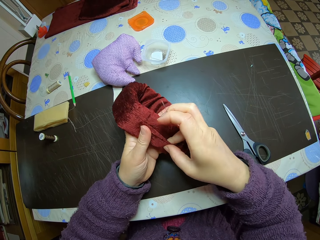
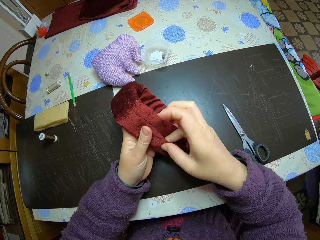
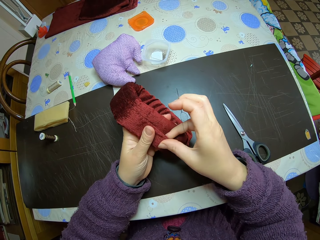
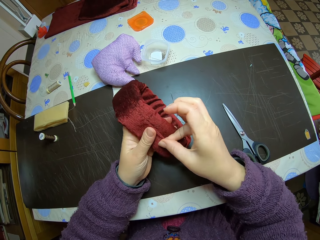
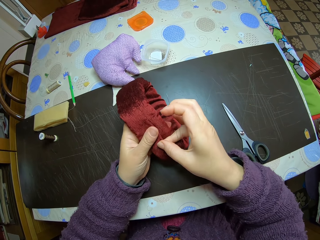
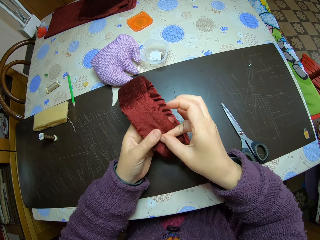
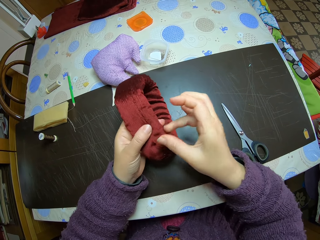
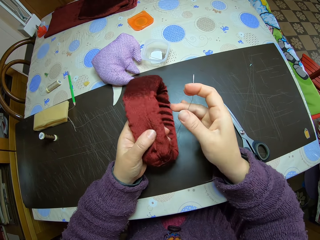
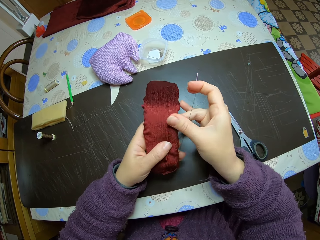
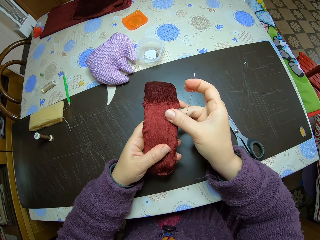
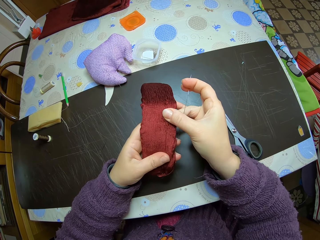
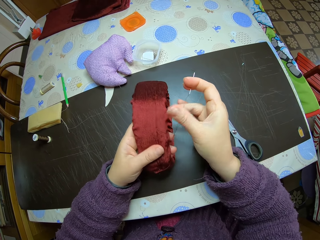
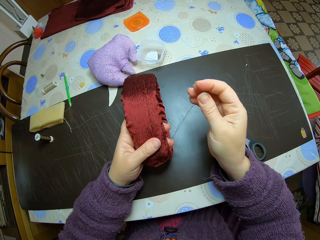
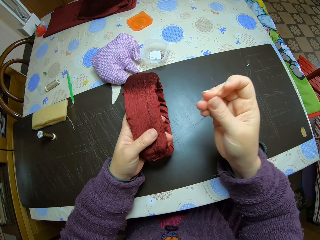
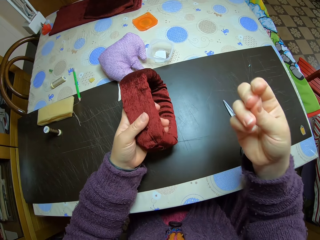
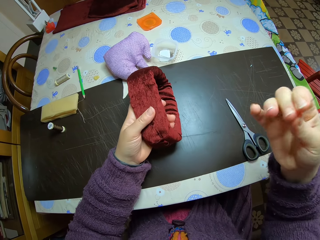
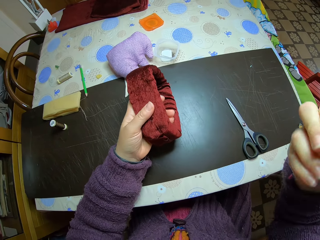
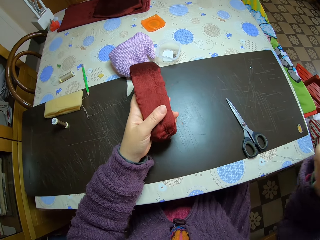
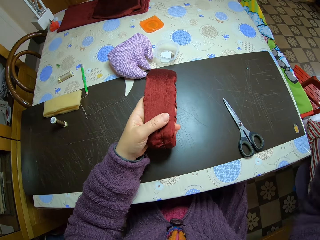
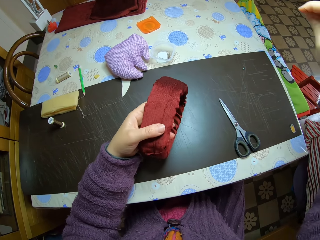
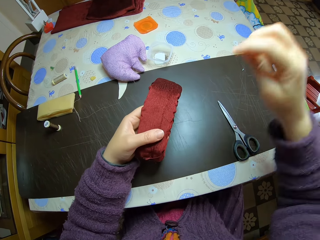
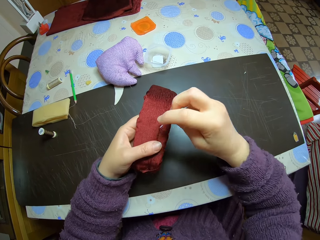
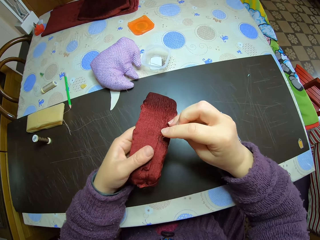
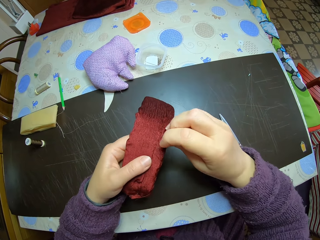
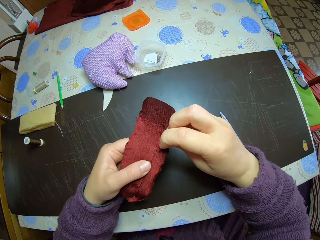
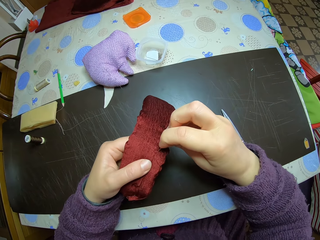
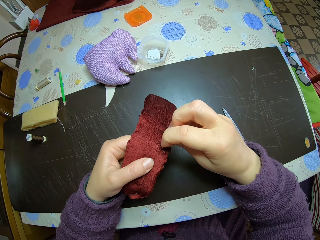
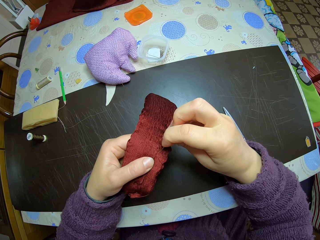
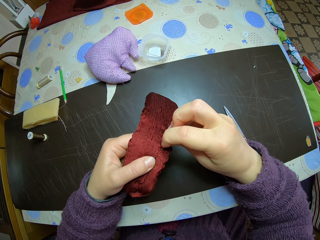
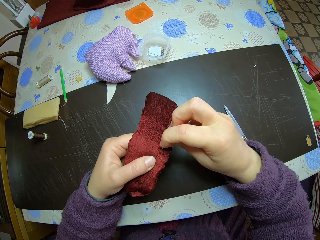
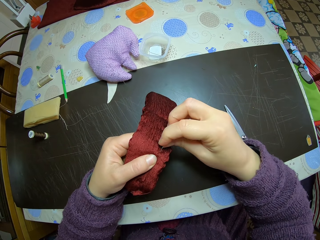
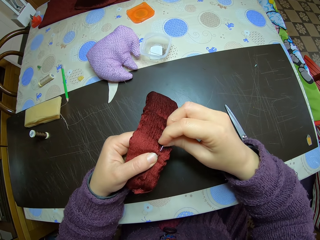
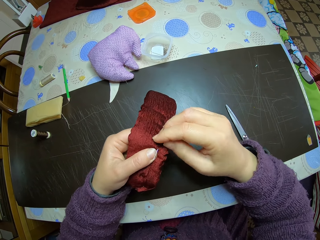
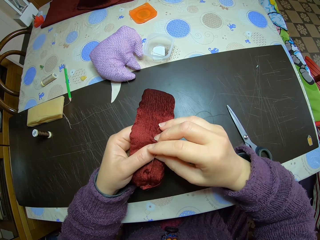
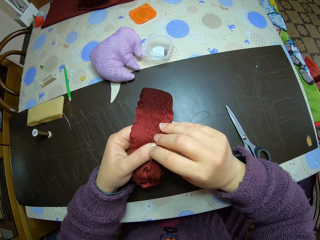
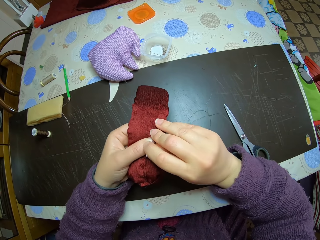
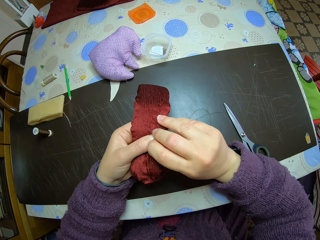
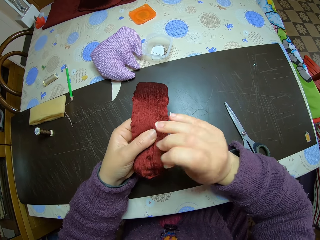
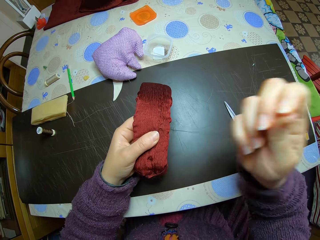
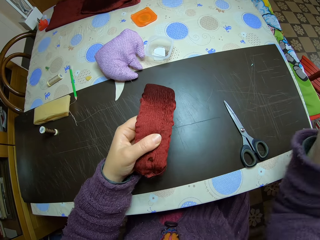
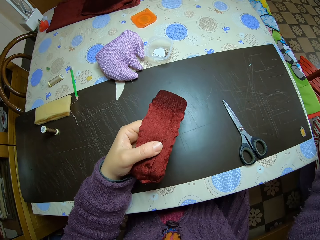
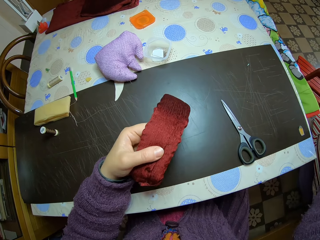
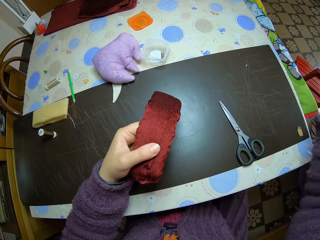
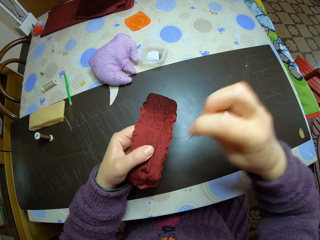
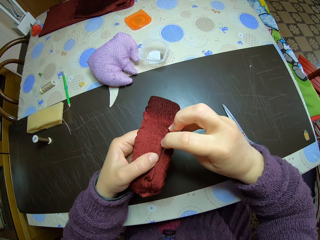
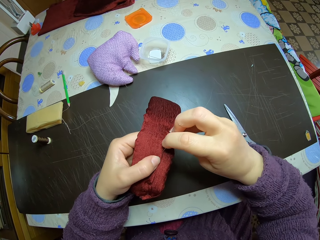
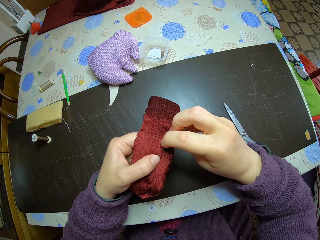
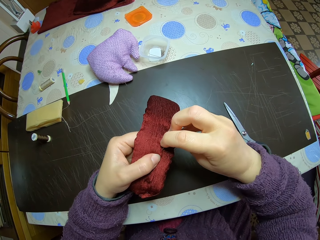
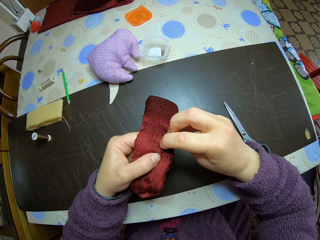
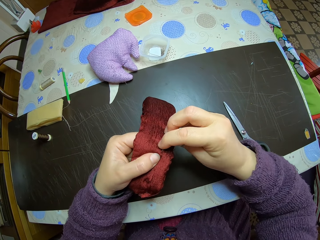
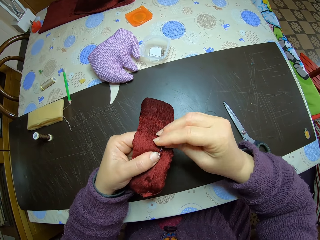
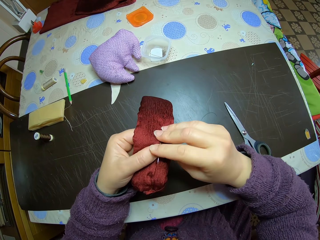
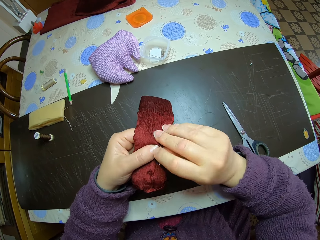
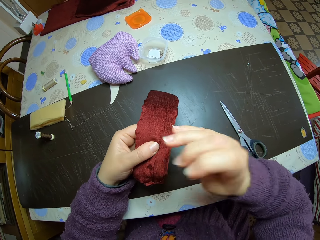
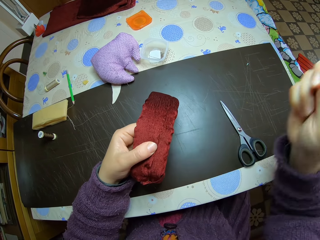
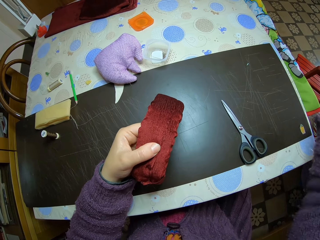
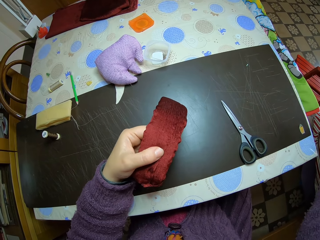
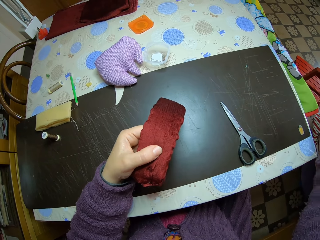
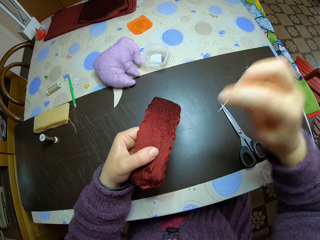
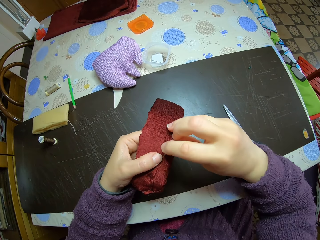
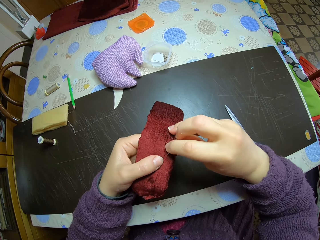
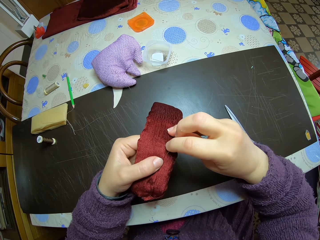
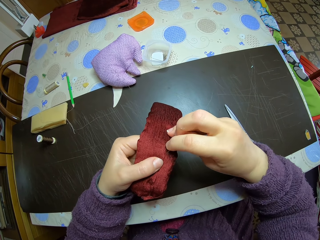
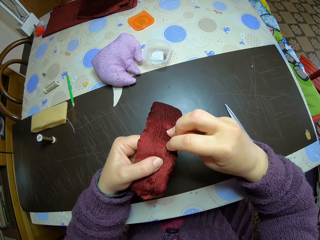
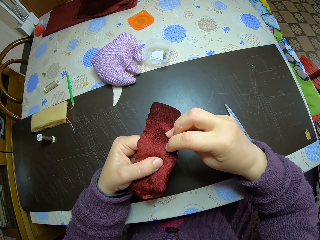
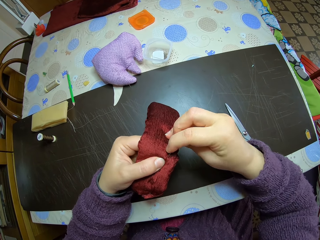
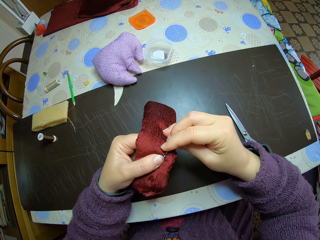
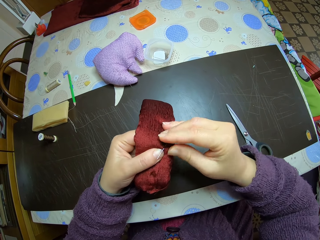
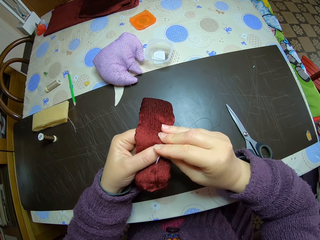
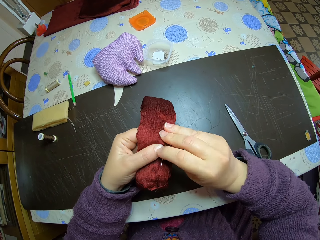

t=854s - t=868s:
The camera wearer pulls the needle. They pull the string. They insert the needle into the piece of cloth. They sew the cloth. They pull the needle. They insert the needle into the piece of cloth. They pull the needle. They insert the needle into the piece of cloth.

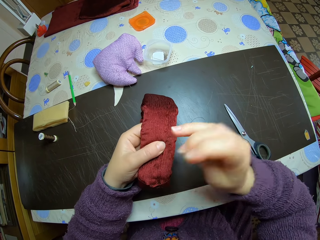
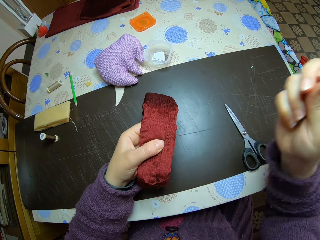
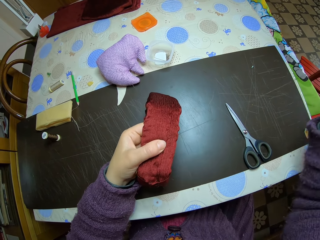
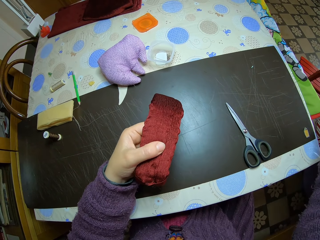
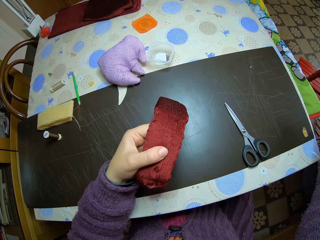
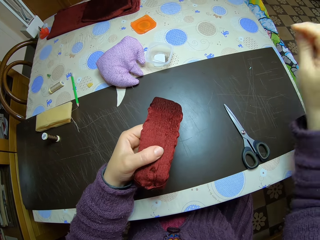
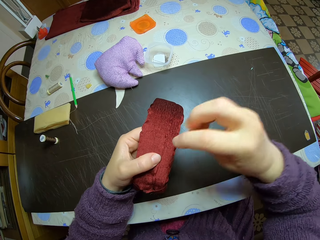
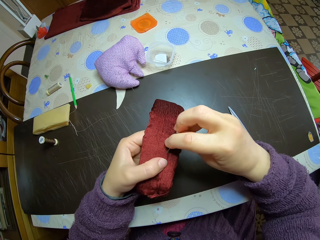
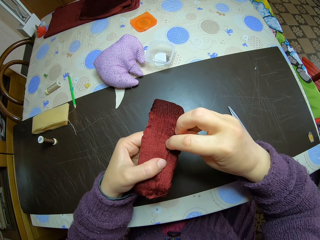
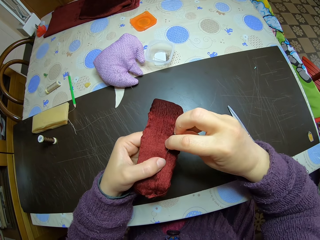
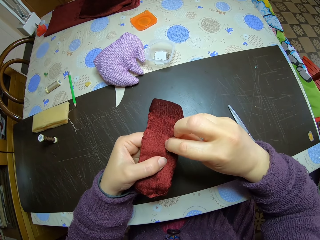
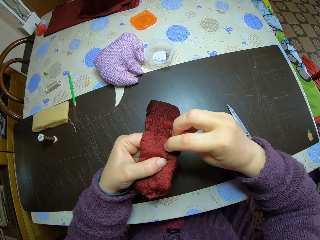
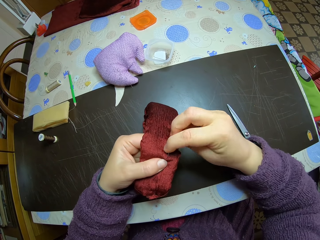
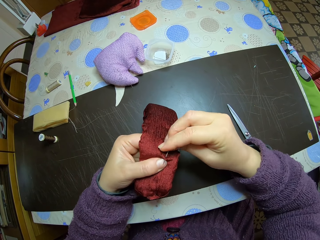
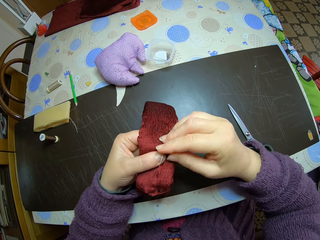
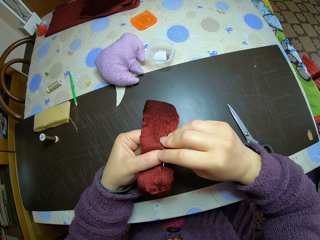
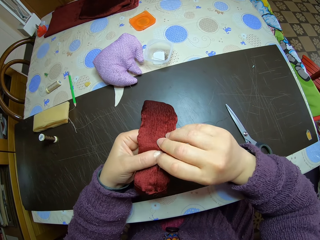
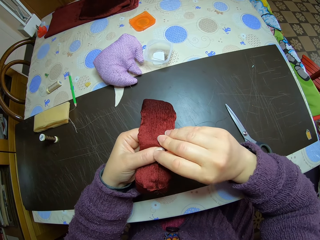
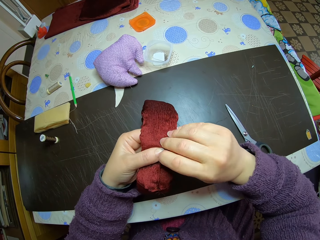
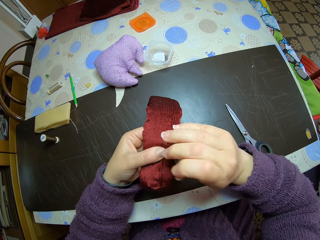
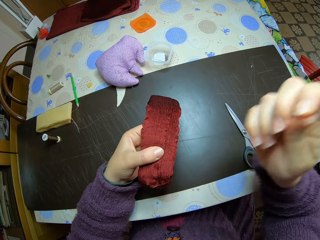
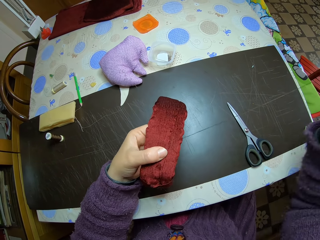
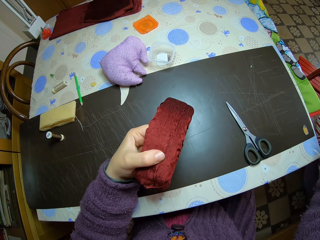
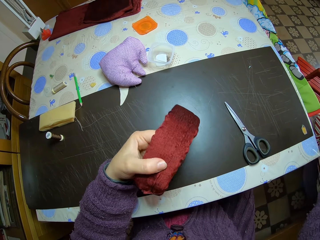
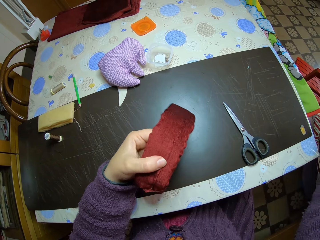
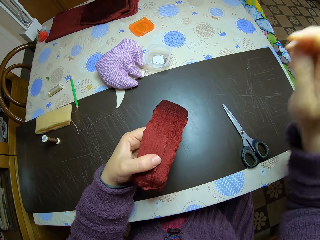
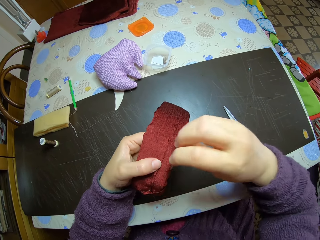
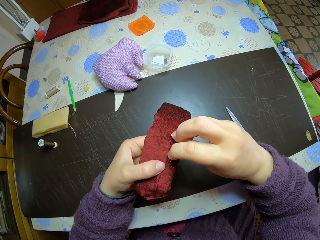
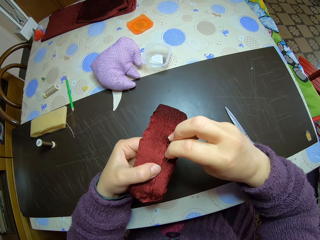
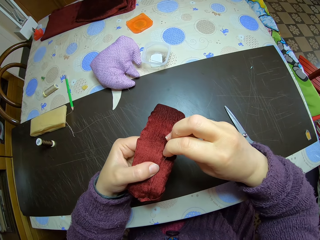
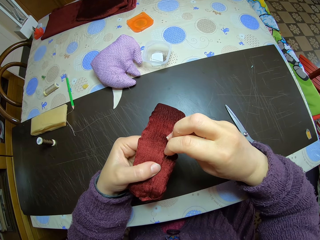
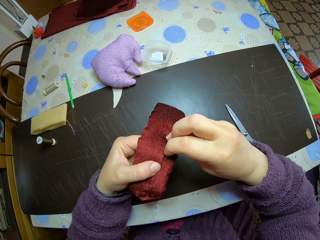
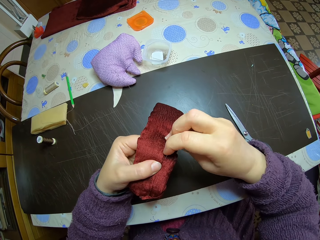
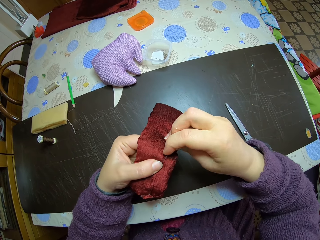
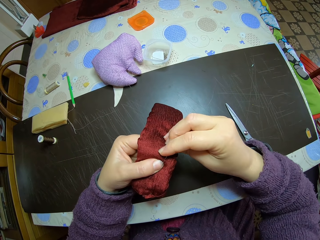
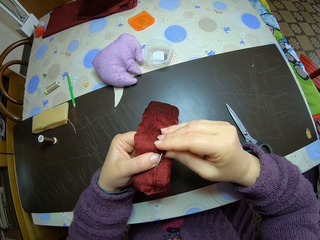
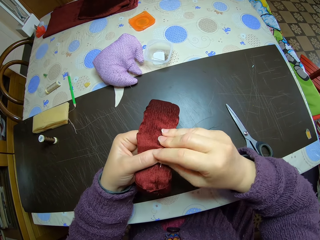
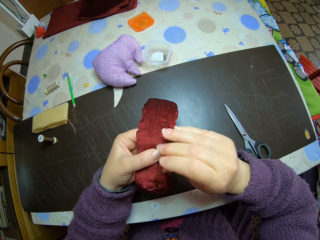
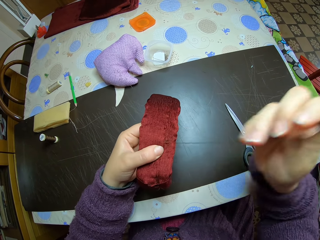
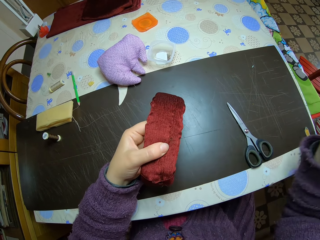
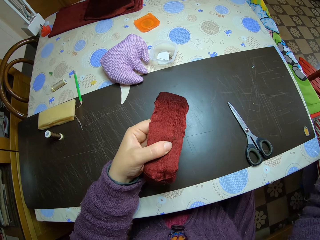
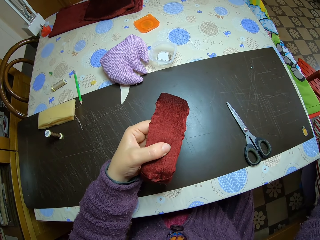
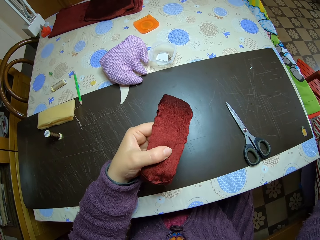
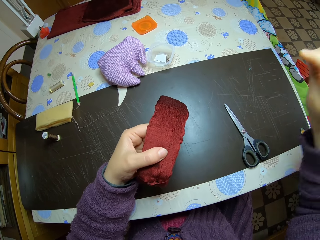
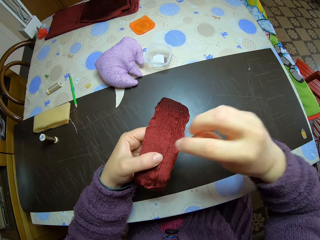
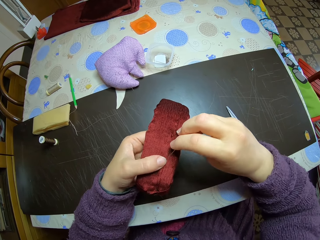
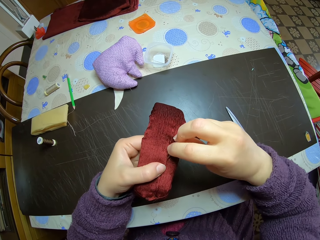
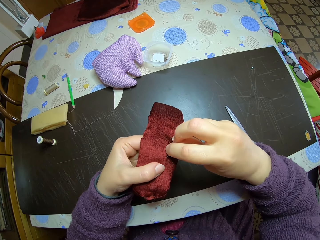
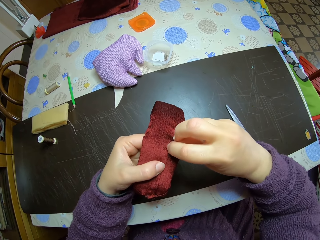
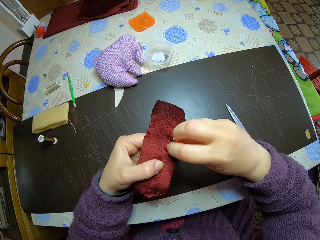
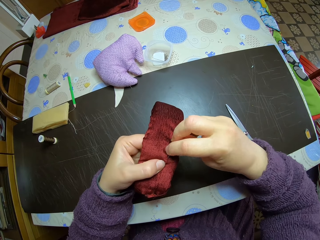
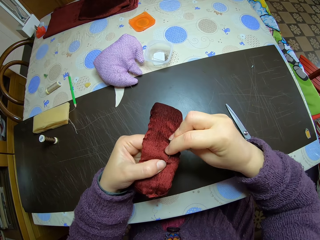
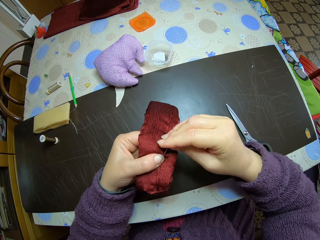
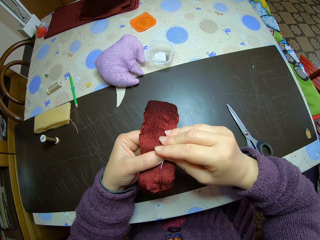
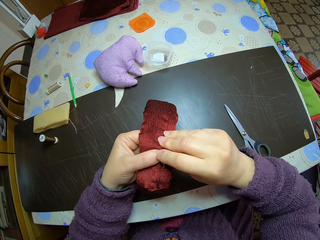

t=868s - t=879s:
The camera wearer pulls the needle. They insert the needle into the piece of cloth. They pull the needle. They insert the needle into the piece of cloth. They pull the needle. They insert the needle into the piece of cloth.
